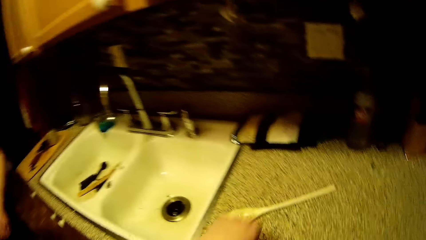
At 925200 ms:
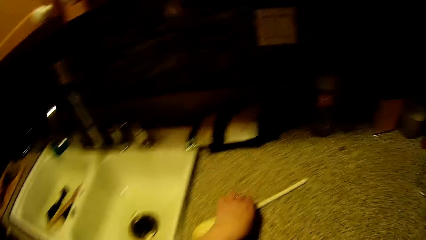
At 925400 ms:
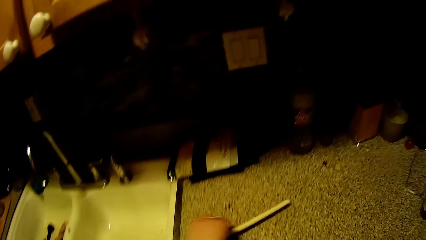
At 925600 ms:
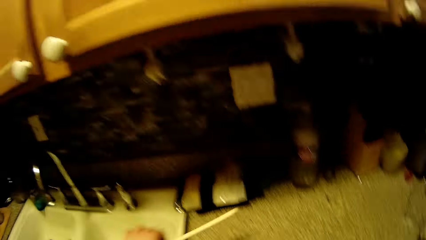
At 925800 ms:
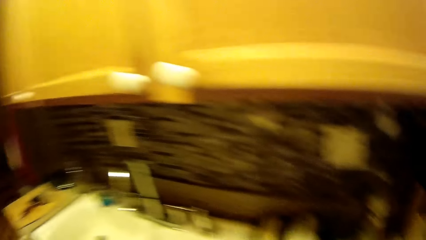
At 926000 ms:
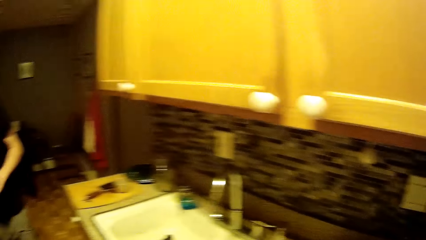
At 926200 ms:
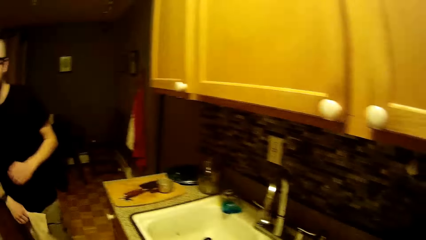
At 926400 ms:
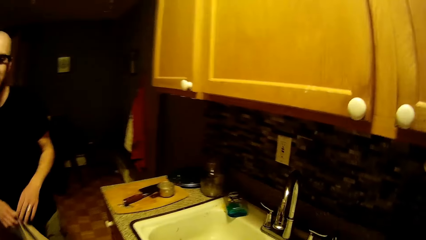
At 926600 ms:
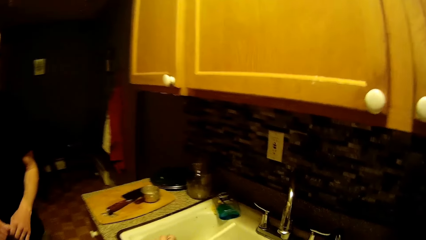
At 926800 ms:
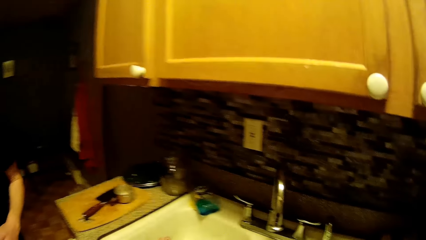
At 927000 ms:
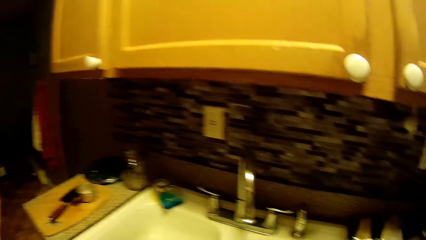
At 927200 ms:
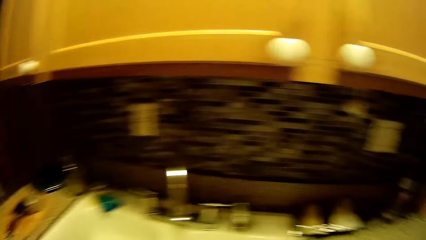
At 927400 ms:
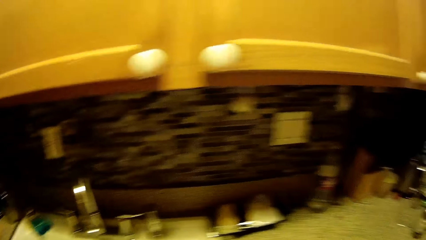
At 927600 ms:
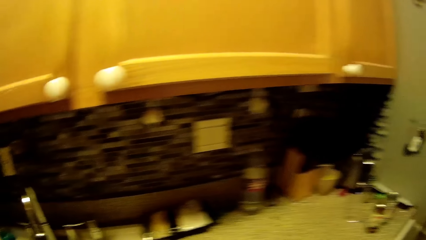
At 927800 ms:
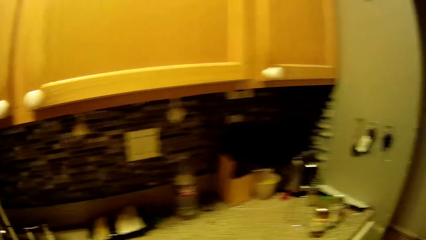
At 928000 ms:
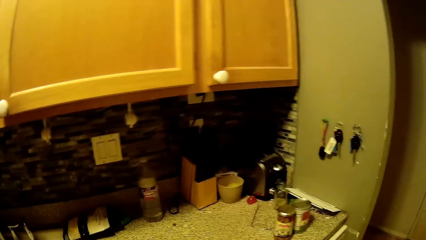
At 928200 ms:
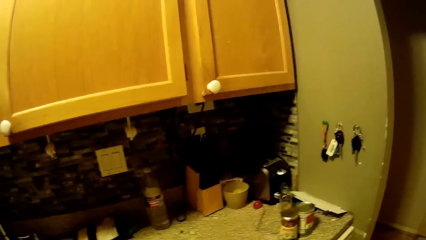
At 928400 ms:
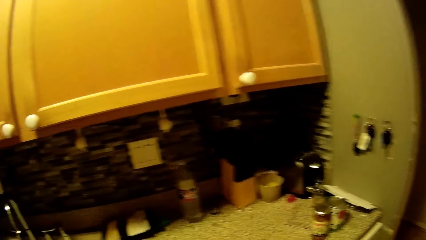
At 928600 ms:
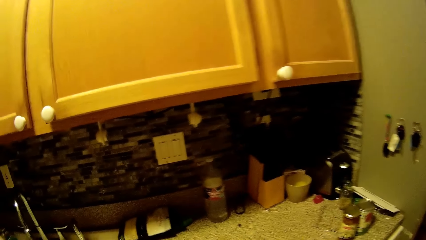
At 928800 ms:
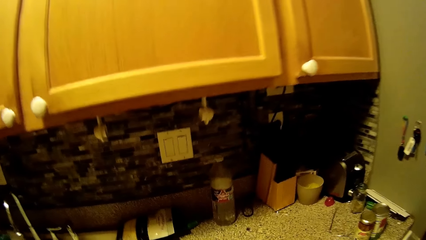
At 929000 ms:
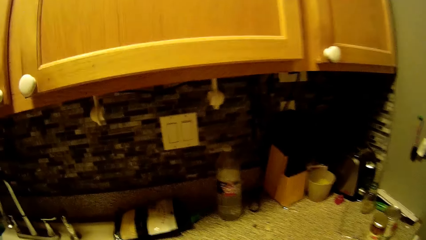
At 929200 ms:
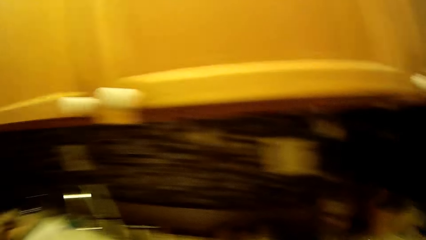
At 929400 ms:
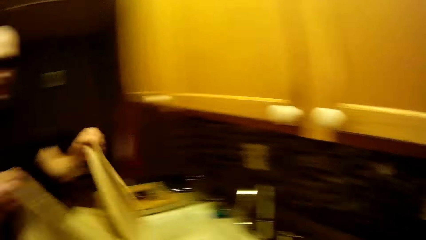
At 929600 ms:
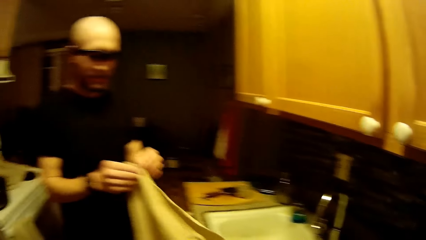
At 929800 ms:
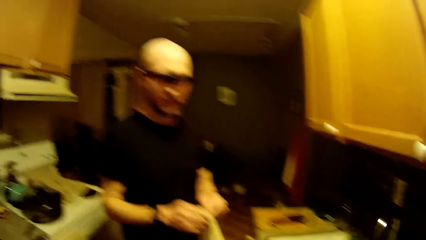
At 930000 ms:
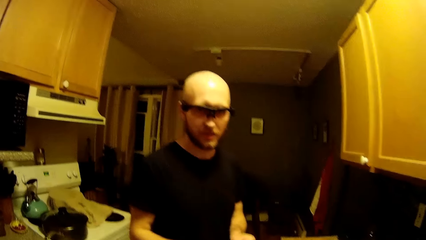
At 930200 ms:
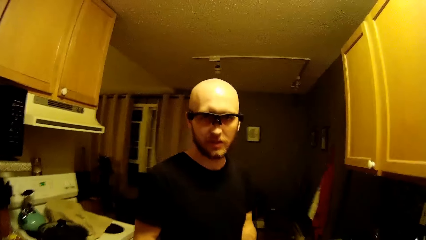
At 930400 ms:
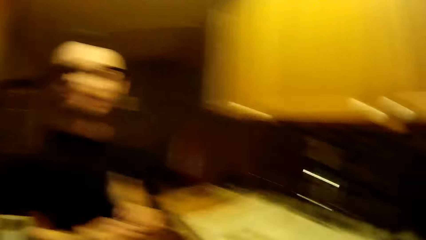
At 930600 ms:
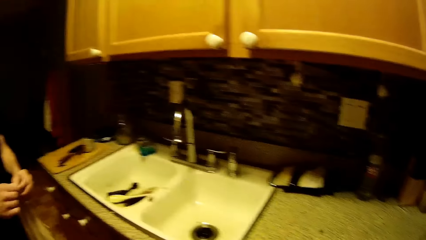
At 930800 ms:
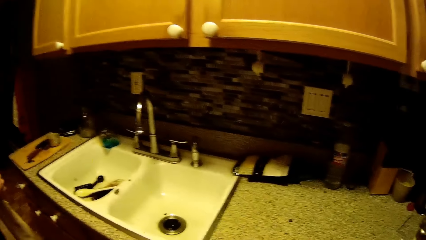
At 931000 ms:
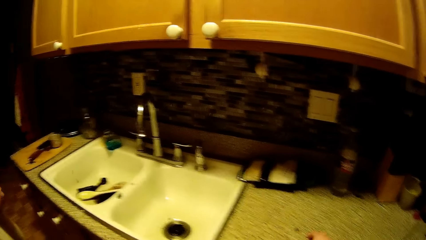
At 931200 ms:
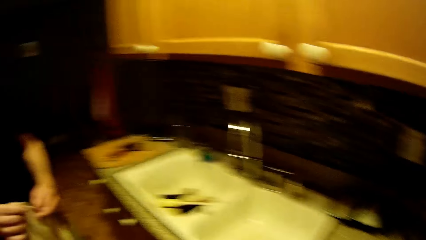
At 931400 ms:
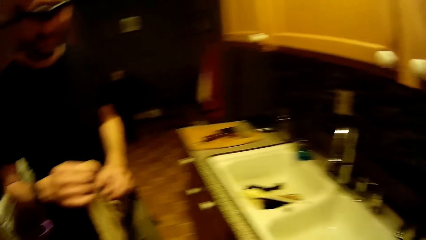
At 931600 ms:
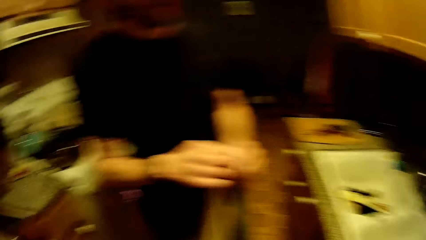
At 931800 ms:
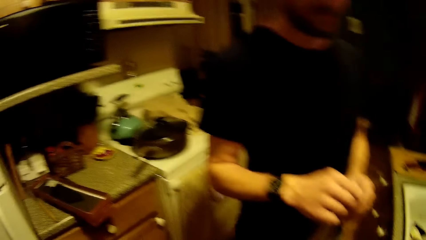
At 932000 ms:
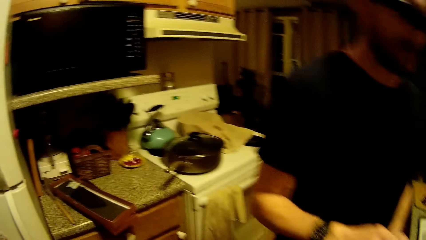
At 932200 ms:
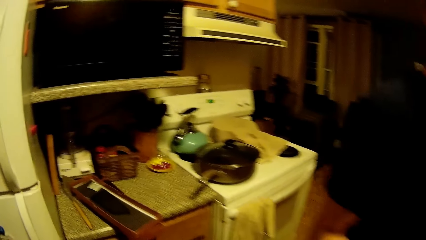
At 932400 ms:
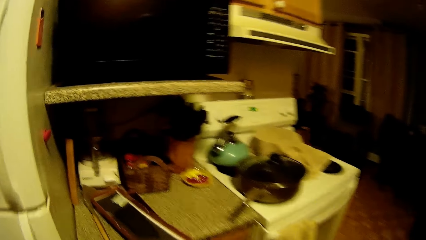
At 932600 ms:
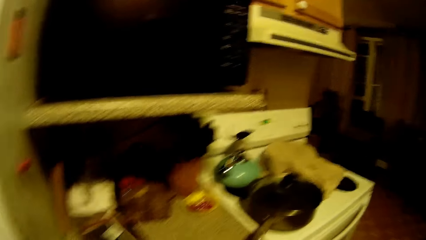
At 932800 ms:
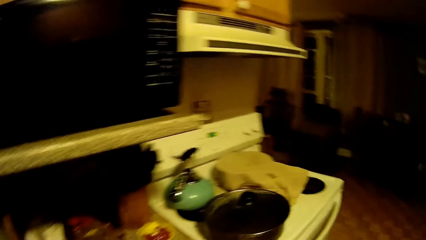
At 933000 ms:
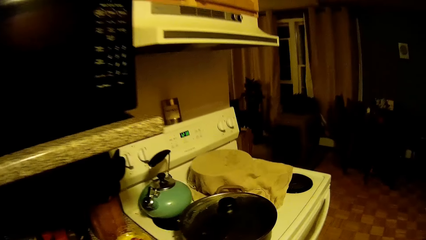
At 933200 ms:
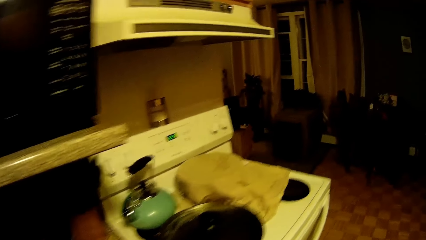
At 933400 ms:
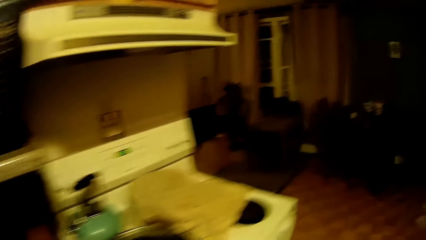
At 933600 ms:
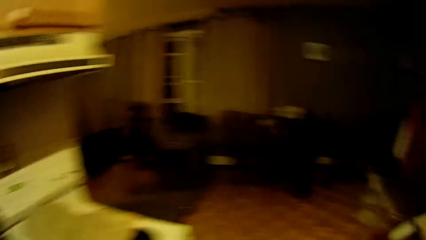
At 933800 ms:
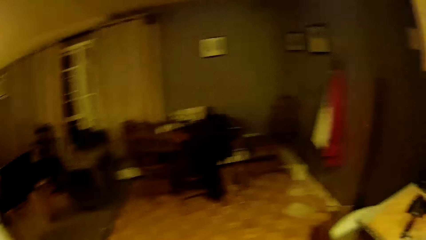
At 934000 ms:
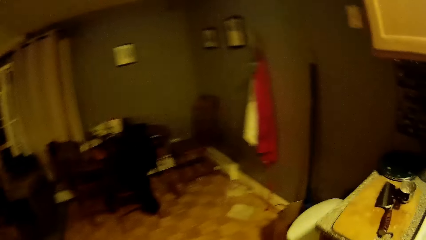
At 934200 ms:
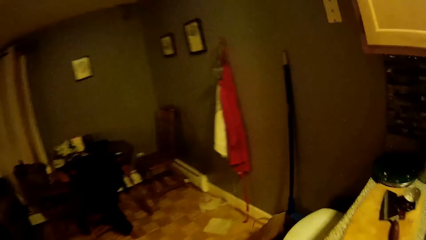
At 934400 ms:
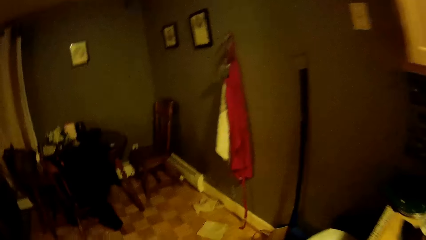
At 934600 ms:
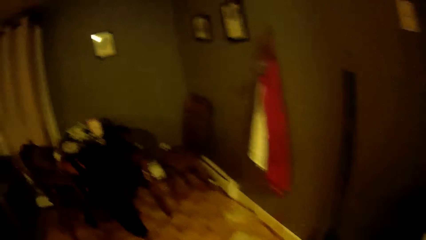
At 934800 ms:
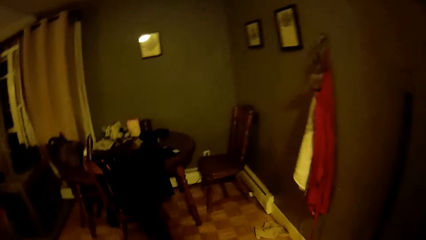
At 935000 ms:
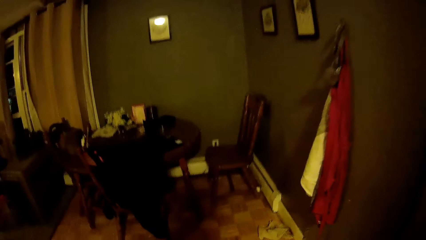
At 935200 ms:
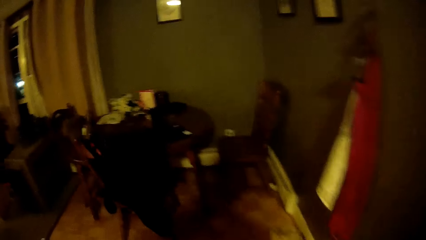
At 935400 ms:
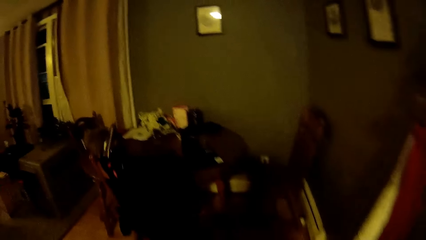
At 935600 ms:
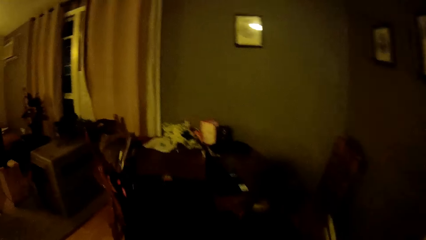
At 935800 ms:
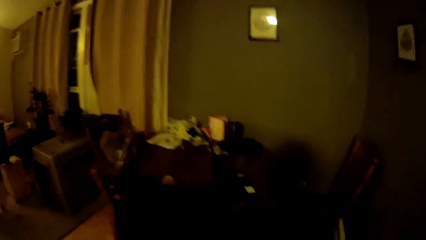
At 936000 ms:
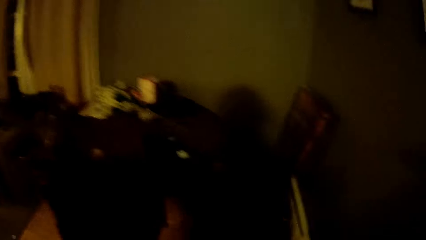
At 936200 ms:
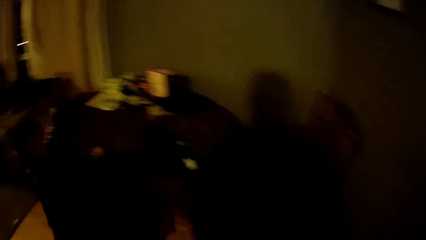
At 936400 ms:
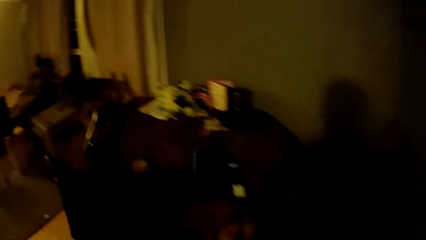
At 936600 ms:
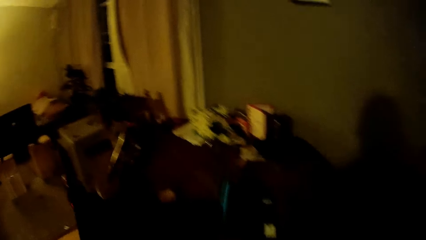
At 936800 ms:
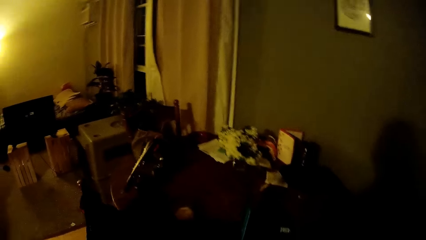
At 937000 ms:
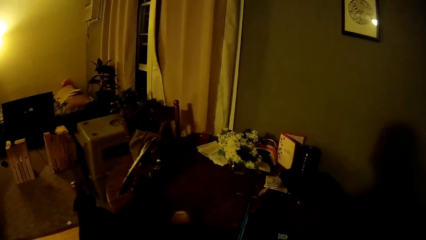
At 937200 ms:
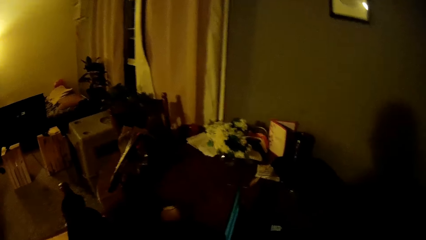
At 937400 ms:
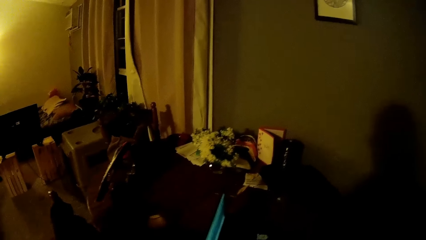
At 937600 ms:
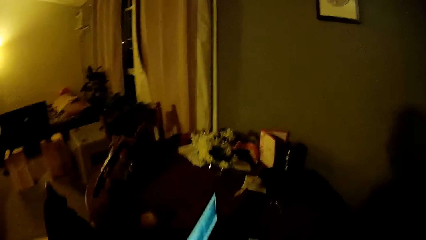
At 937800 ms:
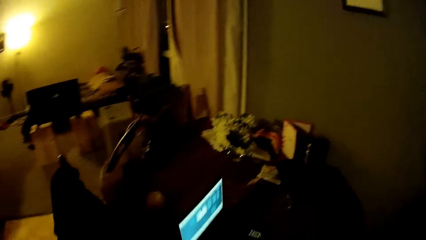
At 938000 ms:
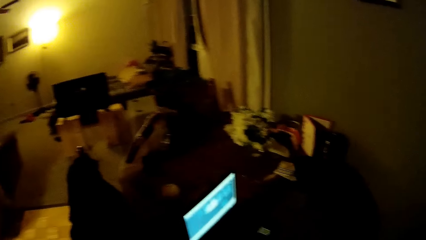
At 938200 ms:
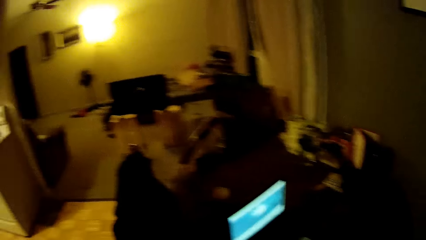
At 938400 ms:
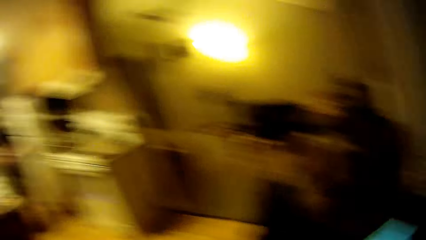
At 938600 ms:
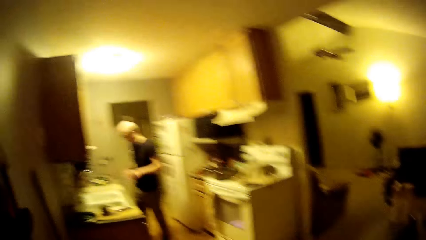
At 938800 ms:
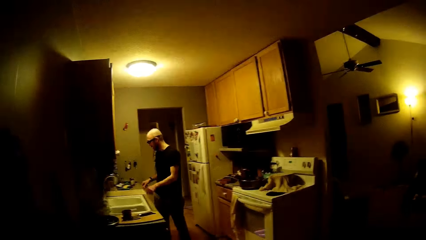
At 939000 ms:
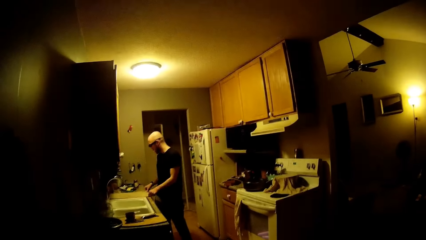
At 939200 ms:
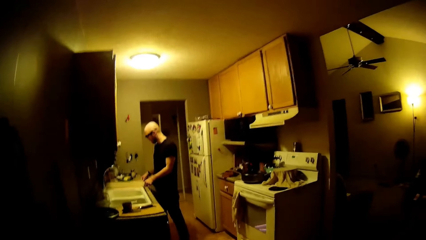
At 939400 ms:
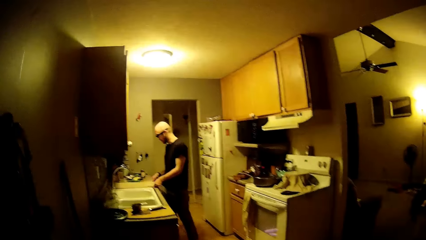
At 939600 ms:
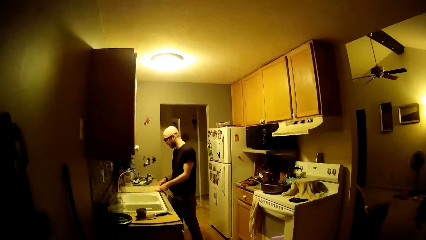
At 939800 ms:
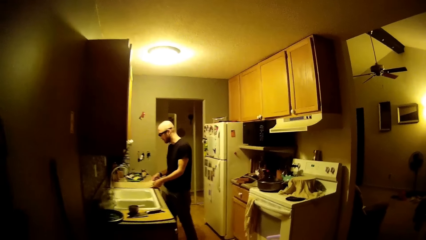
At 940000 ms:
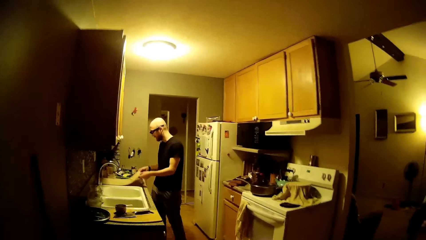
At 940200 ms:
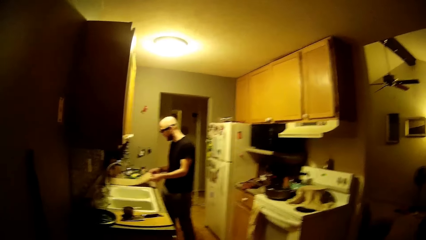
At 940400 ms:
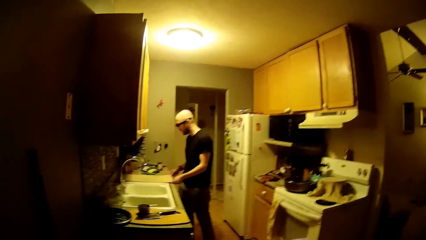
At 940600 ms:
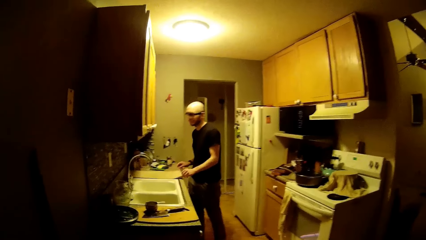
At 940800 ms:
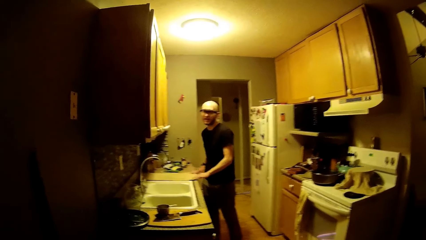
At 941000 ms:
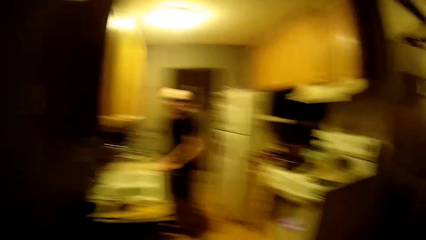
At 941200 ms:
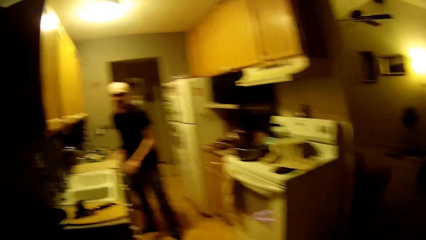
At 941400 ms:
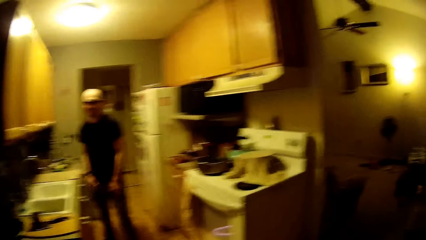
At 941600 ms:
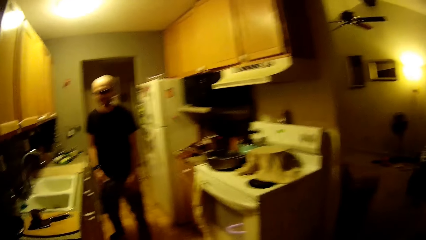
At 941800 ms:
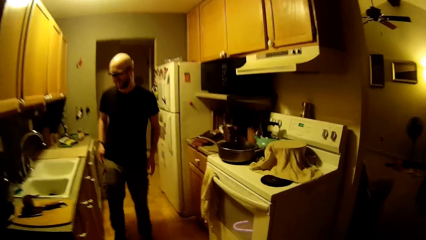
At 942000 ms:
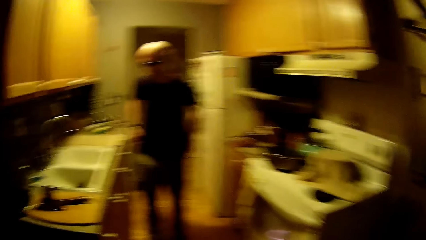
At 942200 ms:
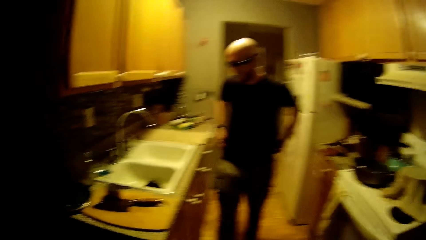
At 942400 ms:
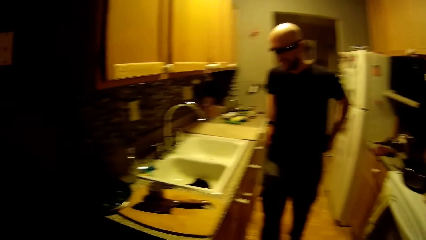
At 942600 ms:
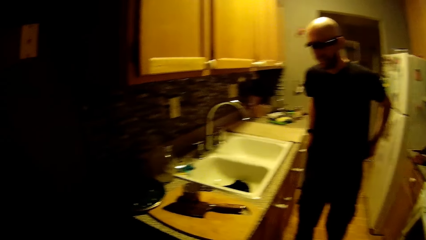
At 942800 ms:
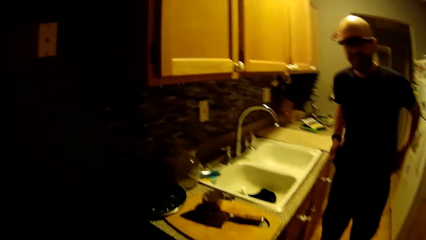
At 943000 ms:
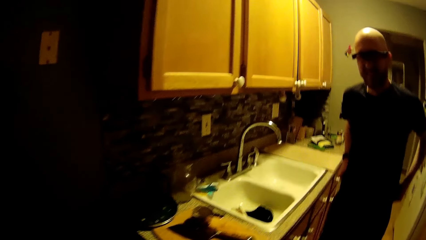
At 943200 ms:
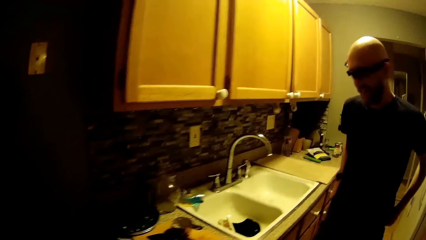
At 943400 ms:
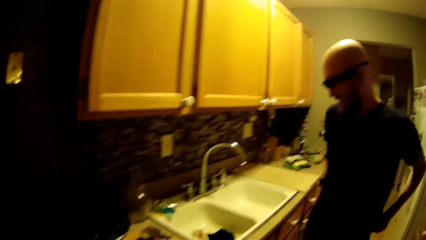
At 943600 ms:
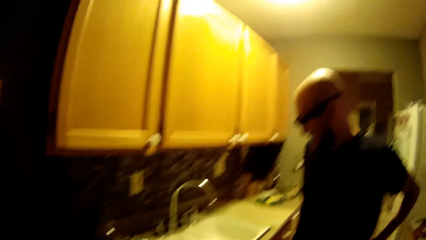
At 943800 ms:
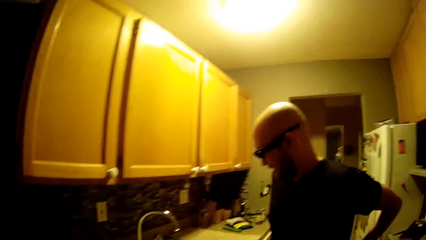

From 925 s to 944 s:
The camera wearer speaks to a man. She picks up a knife or spoon from the kitchen counter with her left hand. She interacts with the man. The man speaks to the camera wearer. The camera wearer looks around. She speaks to the man. The man folds a napkin with both hands. The camera wearer looks at the man. The man sings. The camera wearer walks. The man speaks to the camera wearer. The camera wearer looks around. She looks at the man. The man positions the napkin on the kitchen counter with both hands. The camera wearer walks. She speaks to the man.
